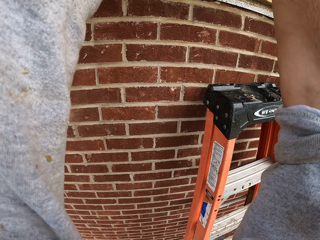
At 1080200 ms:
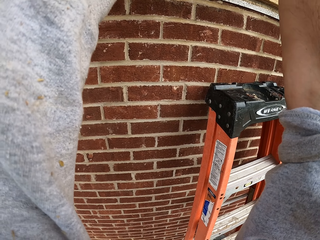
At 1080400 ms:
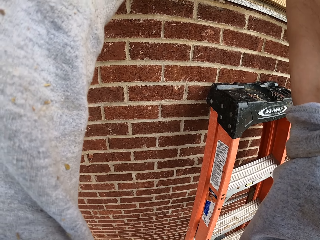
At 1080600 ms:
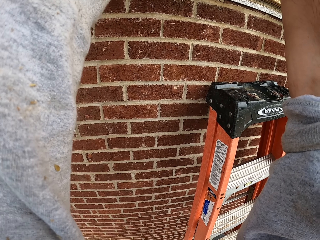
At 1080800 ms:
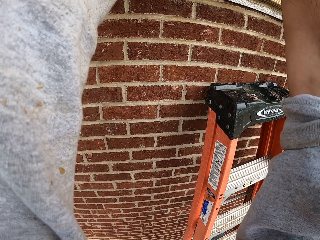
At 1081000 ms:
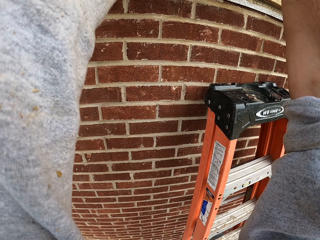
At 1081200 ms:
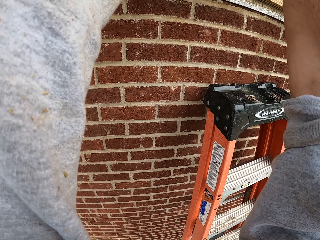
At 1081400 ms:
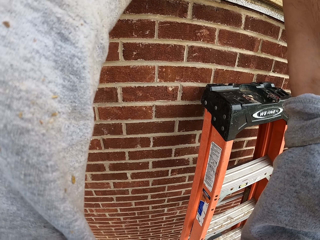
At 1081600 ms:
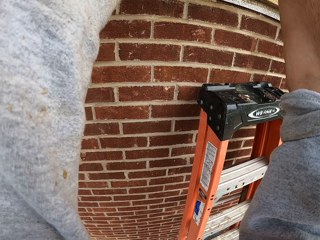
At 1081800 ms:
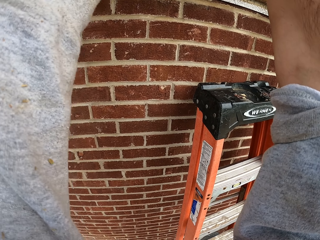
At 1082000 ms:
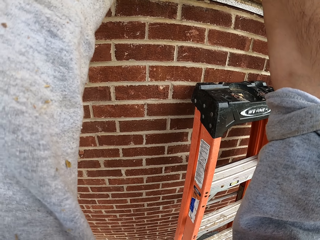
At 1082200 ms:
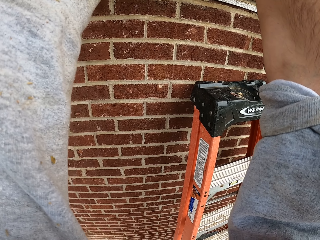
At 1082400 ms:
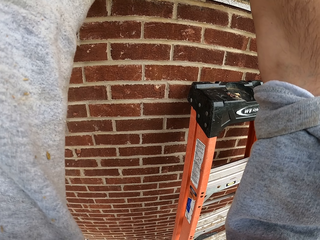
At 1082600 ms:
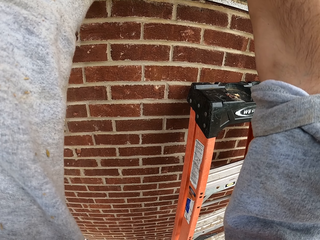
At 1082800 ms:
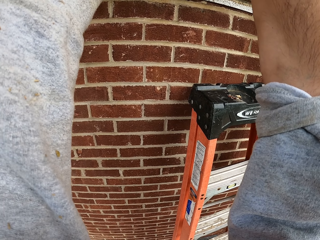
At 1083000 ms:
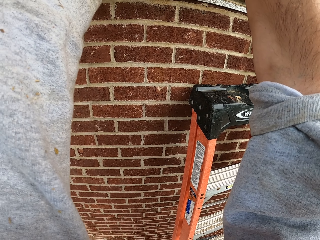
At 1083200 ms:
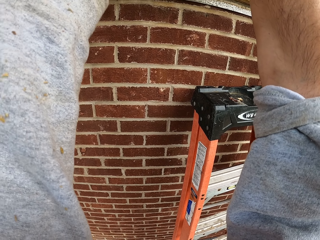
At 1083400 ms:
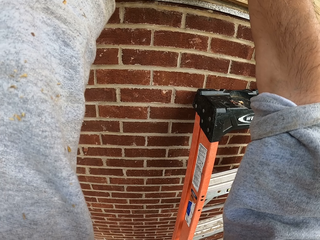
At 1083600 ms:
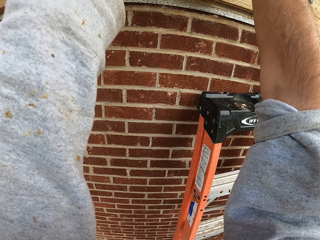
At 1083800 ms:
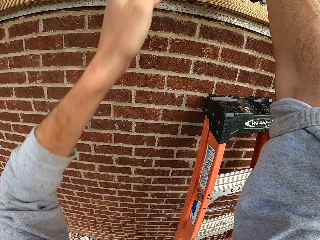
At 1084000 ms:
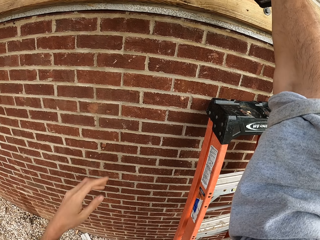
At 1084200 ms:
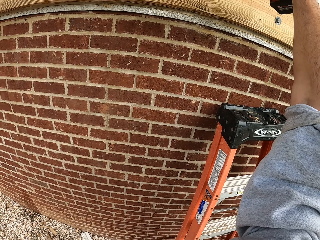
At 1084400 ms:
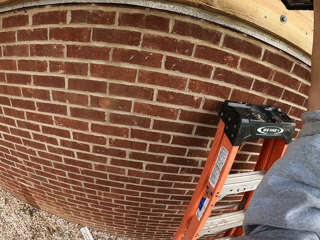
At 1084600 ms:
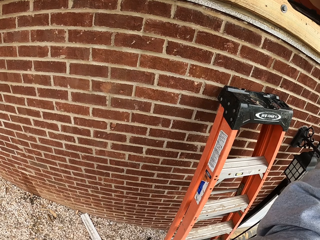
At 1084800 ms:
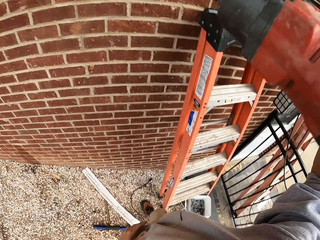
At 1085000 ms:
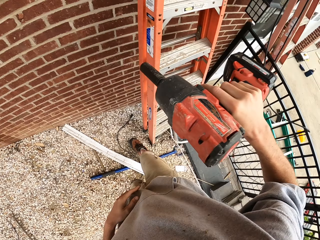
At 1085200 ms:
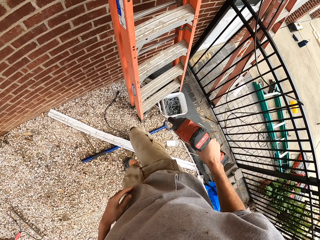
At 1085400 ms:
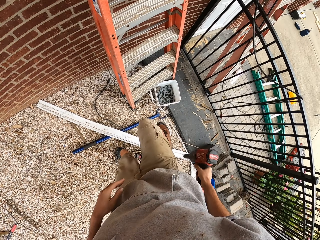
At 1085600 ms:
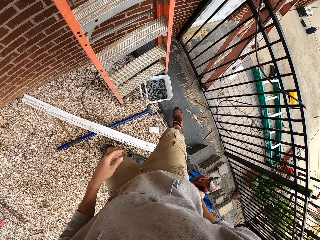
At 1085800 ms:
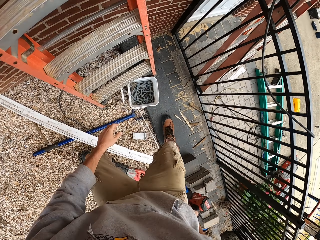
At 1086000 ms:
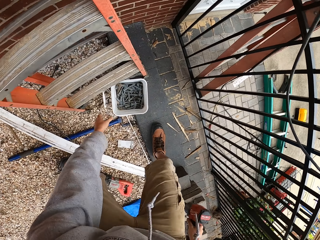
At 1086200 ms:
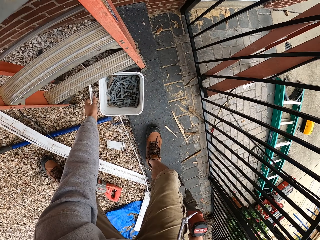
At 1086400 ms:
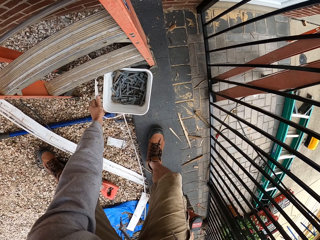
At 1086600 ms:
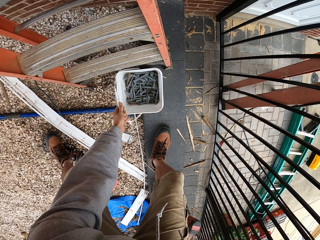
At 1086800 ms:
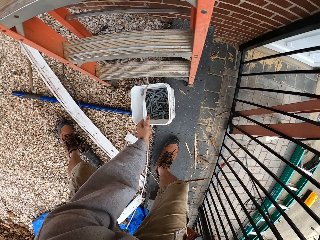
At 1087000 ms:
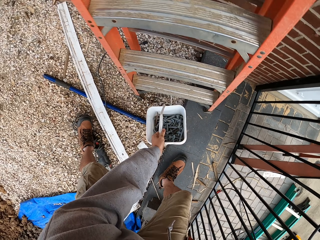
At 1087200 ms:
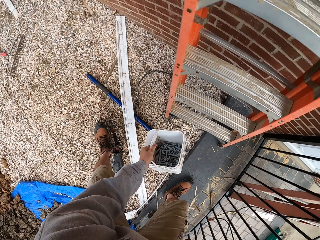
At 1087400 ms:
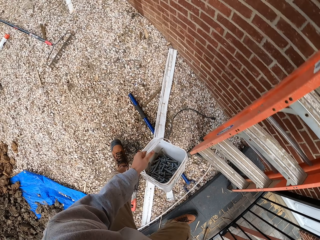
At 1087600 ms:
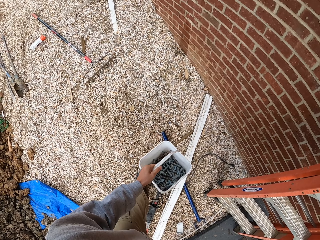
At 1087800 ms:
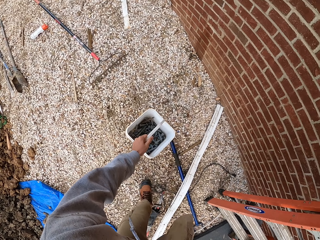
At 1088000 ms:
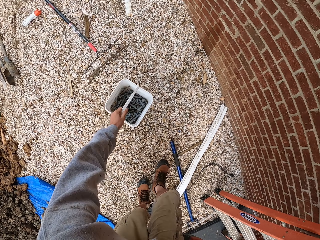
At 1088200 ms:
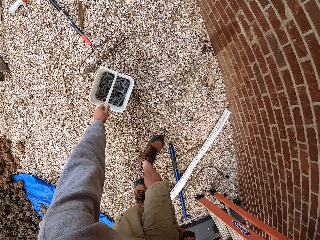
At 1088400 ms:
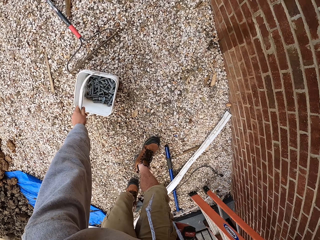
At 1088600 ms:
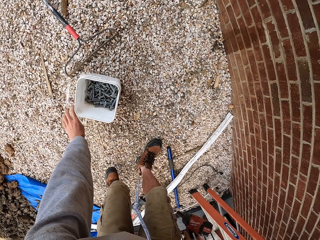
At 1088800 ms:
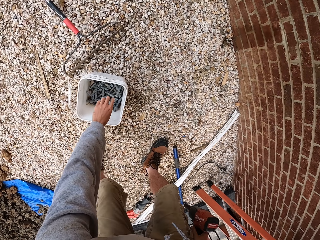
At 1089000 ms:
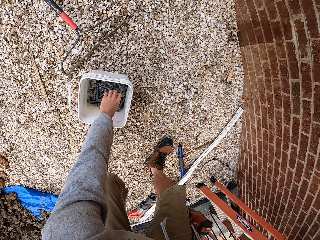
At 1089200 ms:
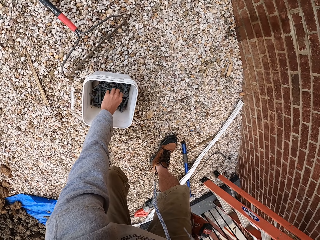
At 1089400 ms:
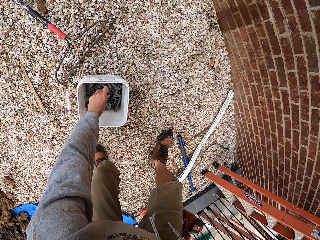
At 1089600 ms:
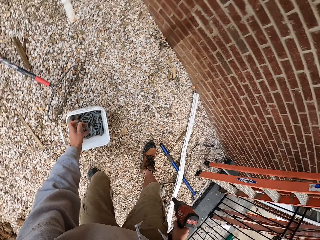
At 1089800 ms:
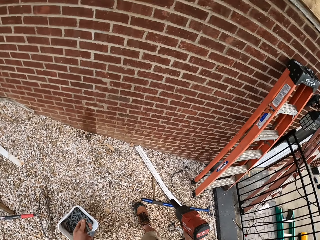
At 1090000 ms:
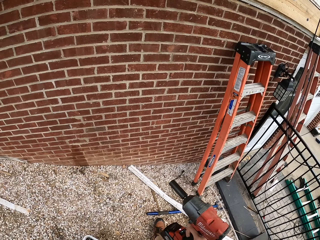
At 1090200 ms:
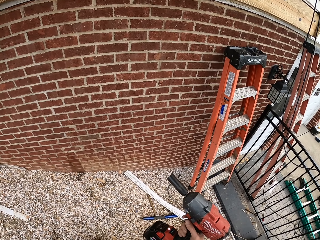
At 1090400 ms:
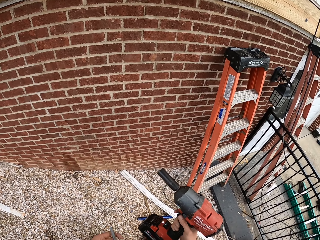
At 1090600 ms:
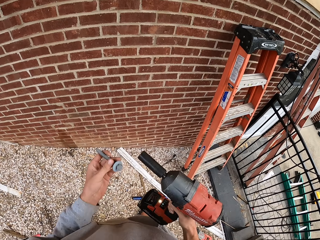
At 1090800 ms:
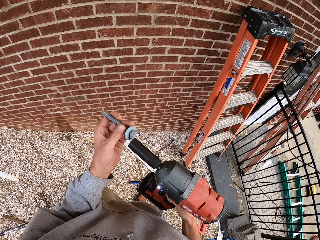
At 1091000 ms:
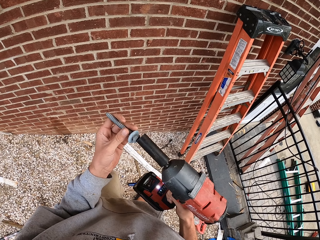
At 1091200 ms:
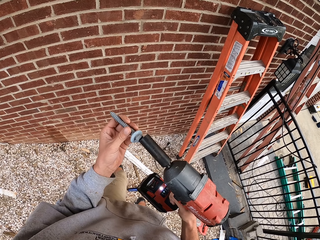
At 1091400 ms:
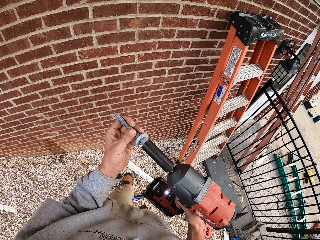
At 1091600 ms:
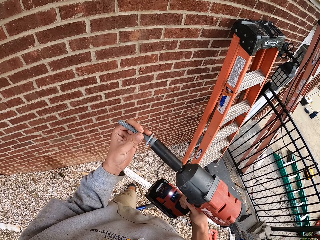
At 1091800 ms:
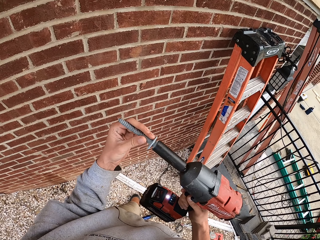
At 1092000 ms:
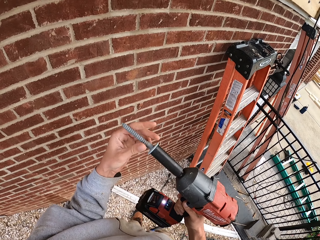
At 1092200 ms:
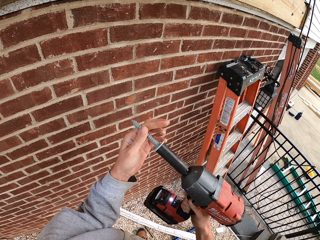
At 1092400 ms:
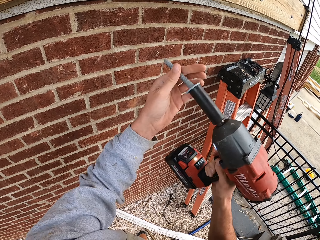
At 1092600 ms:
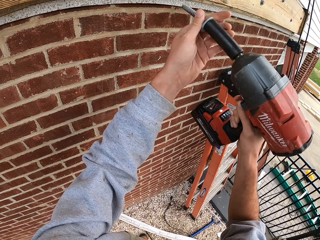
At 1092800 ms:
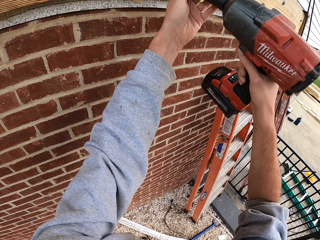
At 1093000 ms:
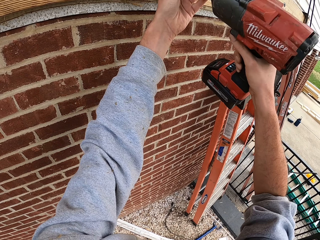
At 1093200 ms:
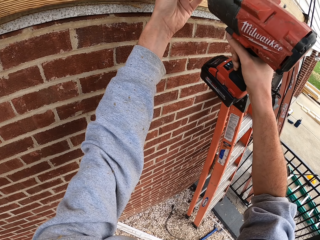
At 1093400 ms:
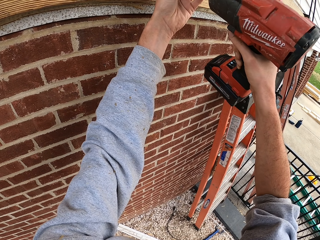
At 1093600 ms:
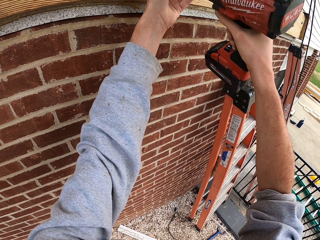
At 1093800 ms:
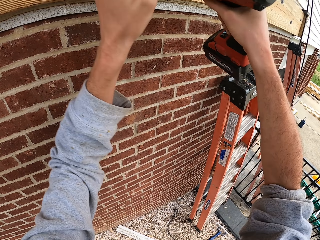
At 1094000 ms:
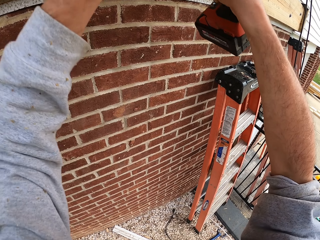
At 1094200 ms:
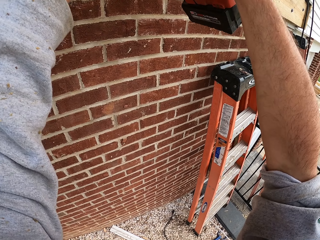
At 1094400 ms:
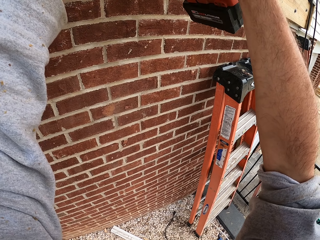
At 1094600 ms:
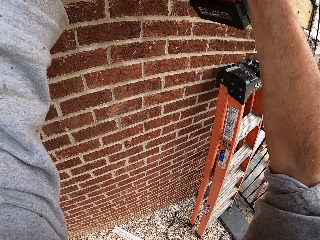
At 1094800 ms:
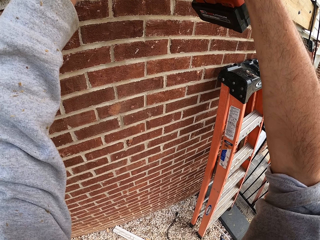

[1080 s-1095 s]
The camera wearer picks the bucket or container of screws from the ground. They put the bucket on the ground. They pick a screw from the container. They place the screw in the drill machine. They drill the screw with the drill machine to the wood on the wall.

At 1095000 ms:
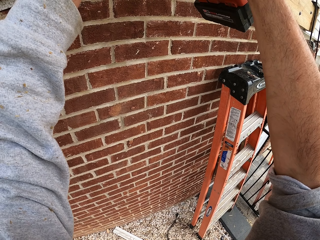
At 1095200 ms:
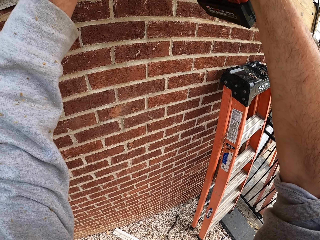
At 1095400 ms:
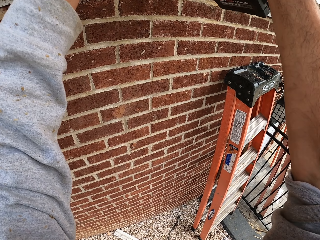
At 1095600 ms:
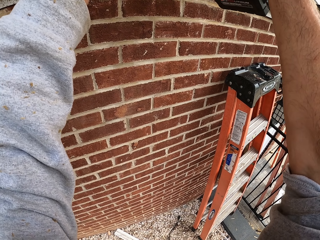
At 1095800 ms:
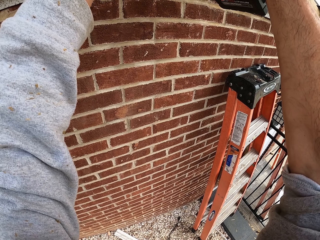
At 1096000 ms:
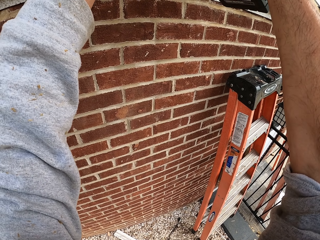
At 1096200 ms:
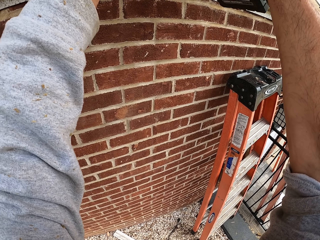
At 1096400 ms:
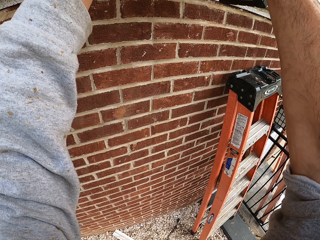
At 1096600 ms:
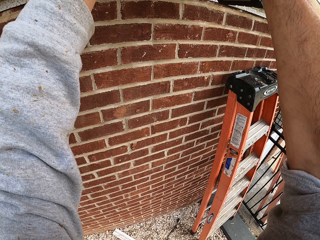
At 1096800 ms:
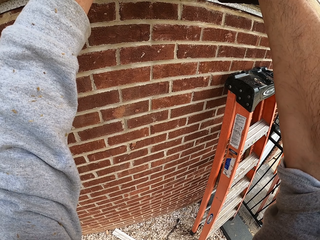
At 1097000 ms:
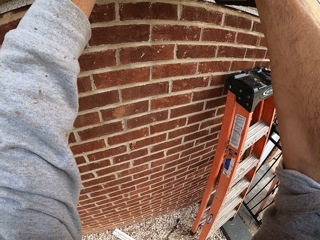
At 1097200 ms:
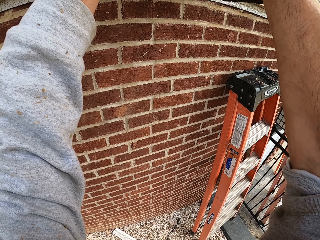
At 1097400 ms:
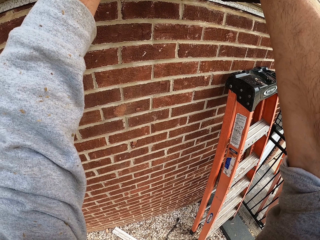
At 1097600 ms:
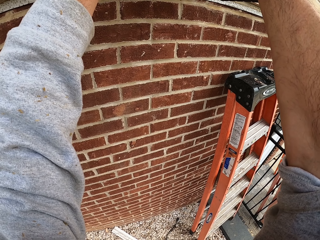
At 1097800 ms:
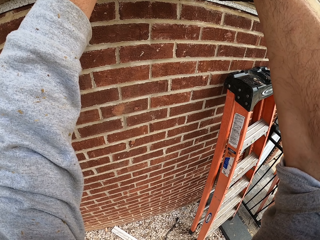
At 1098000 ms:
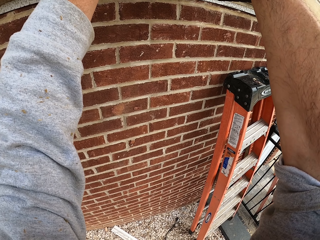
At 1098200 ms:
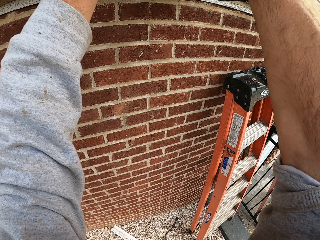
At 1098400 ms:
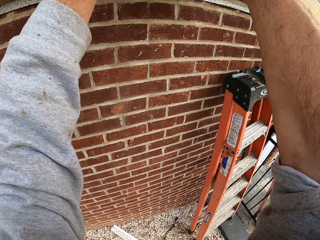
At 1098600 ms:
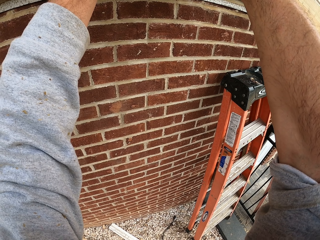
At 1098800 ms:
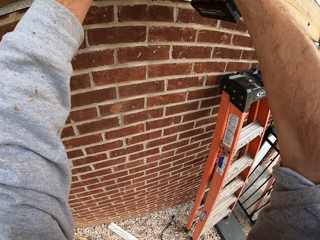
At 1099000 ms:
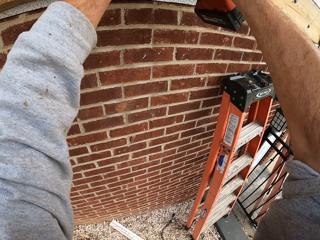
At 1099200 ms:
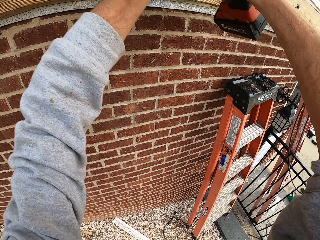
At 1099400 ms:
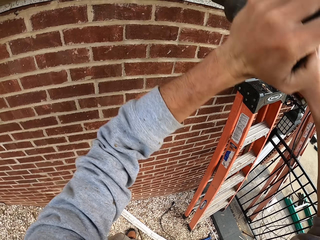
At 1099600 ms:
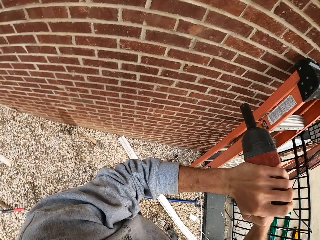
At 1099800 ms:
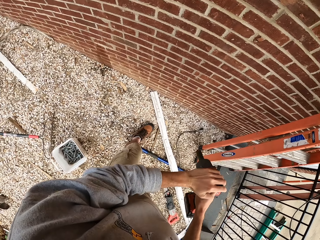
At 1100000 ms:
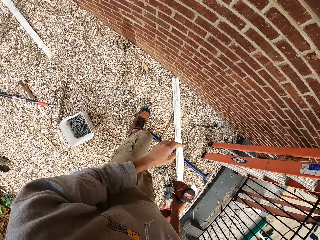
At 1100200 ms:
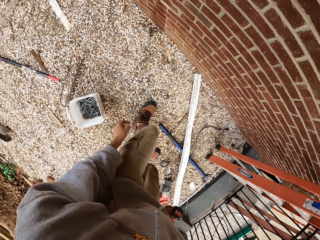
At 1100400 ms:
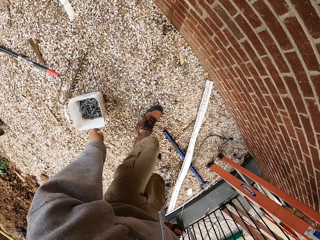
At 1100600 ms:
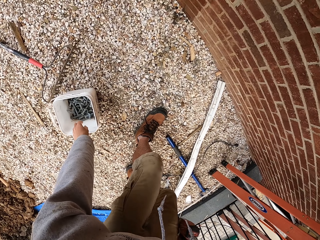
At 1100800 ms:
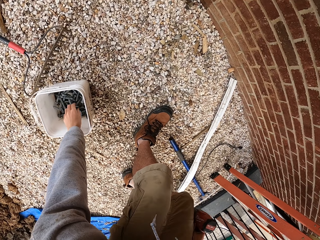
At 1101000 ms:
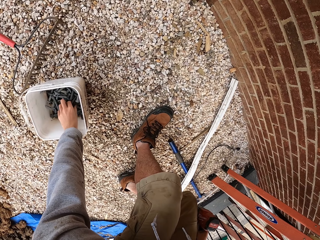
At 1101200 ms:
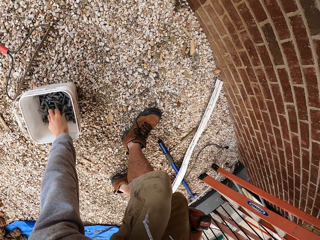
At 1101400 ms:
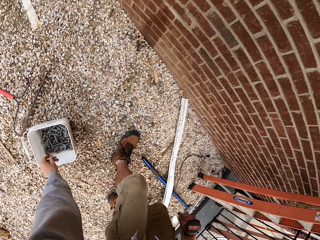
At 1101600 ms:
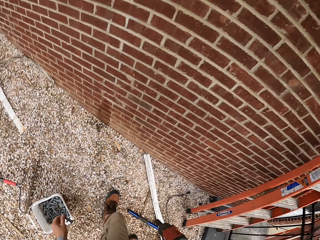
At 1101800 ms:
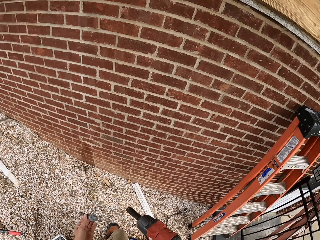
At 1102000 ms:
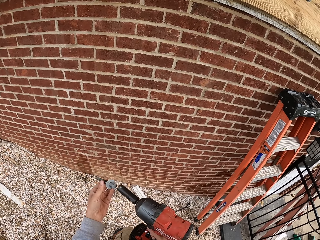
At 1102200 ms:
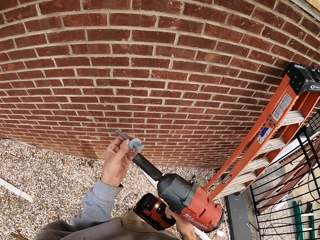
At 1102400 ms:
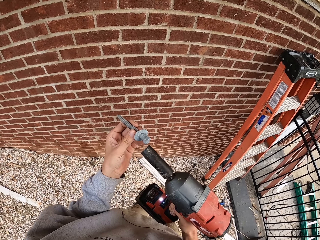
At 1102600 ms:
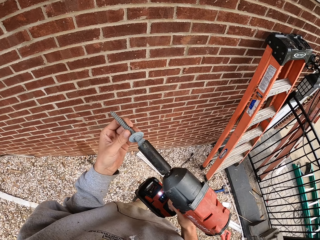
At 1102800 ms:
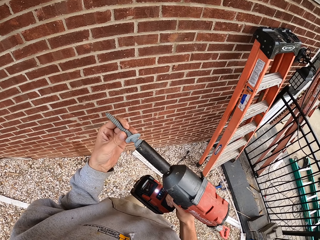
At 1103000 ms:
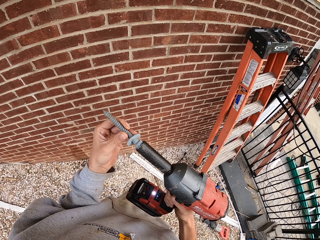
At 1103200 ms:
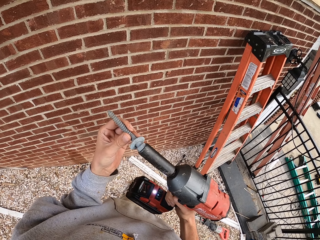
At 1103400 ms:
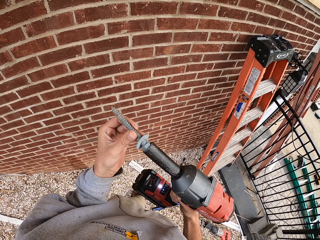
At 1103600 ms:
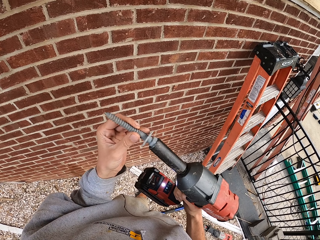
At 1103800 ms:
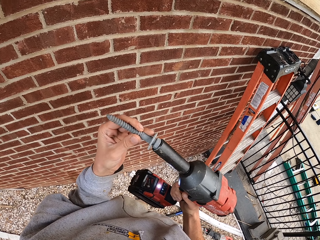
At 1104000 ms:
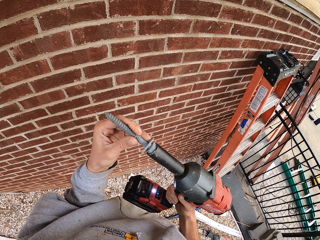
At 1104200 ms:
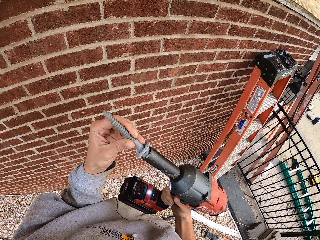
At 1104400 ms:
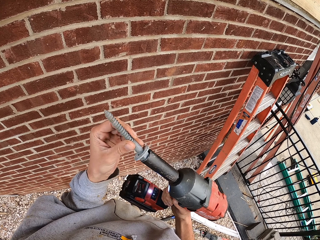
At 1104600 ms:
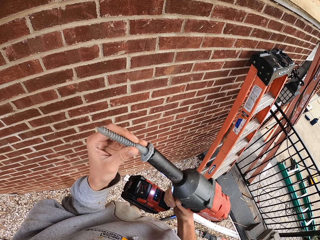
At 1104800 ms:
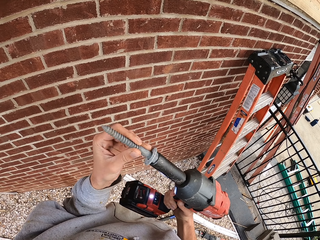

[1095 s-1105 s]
The camera wearer picks a screw from a bucket. They are holding the driller downwards. They fix the screw on an impact gun.
